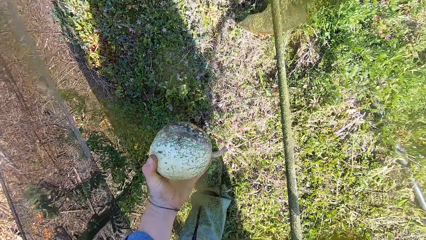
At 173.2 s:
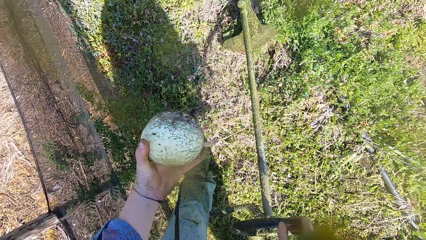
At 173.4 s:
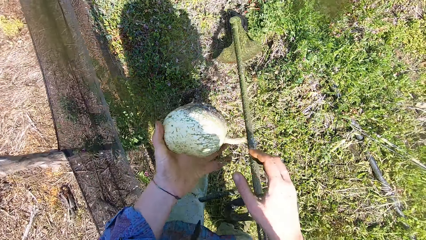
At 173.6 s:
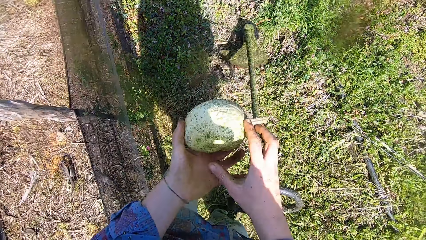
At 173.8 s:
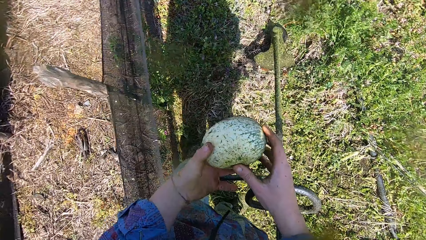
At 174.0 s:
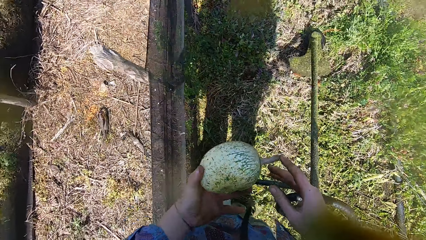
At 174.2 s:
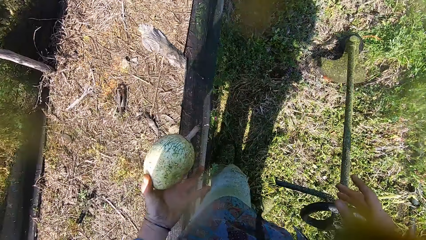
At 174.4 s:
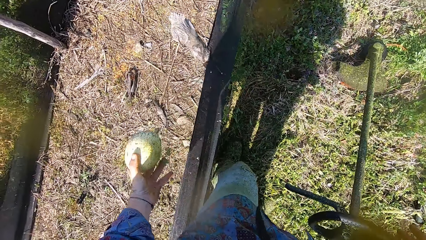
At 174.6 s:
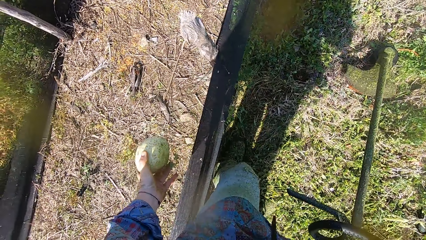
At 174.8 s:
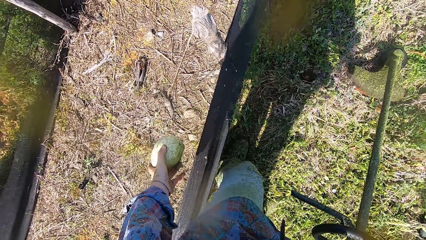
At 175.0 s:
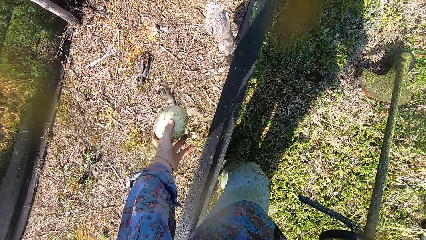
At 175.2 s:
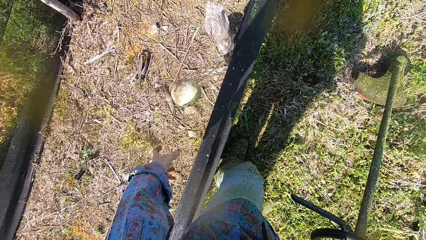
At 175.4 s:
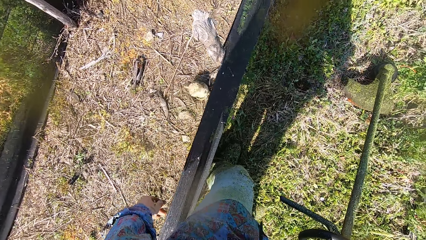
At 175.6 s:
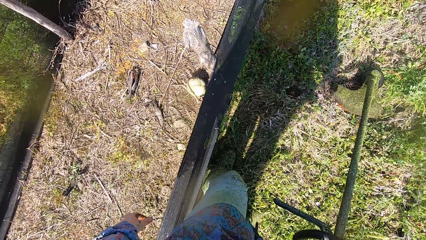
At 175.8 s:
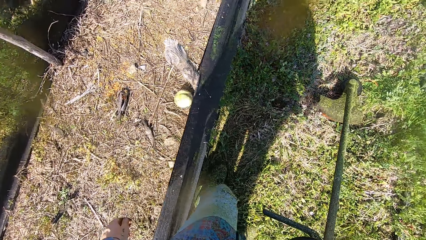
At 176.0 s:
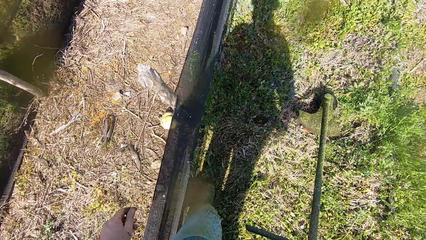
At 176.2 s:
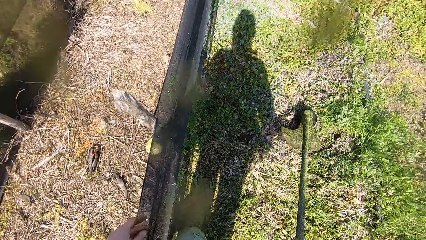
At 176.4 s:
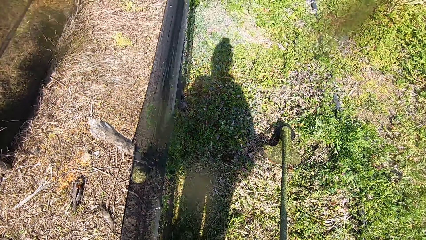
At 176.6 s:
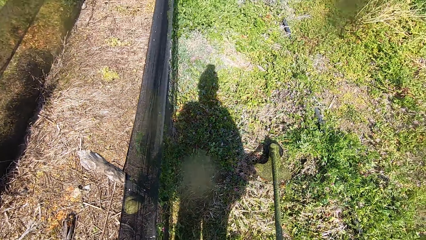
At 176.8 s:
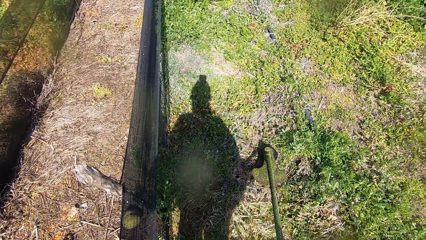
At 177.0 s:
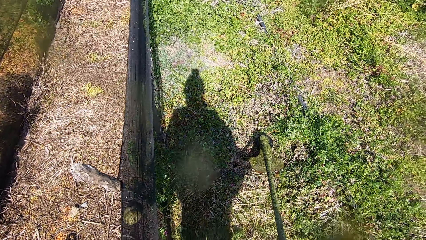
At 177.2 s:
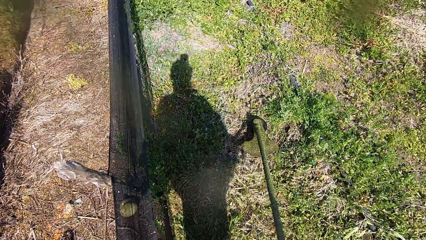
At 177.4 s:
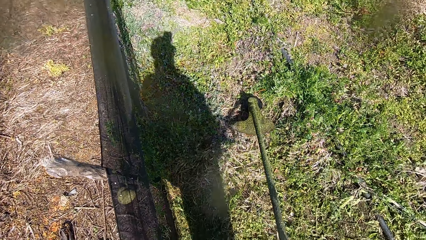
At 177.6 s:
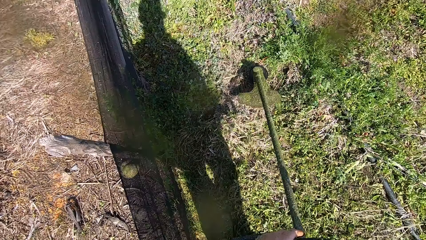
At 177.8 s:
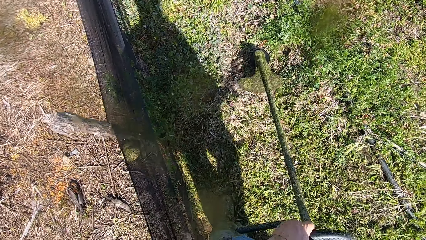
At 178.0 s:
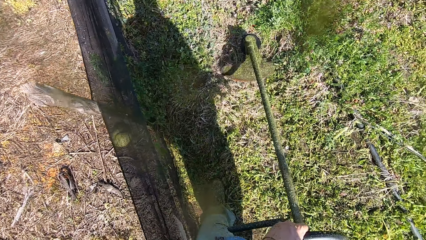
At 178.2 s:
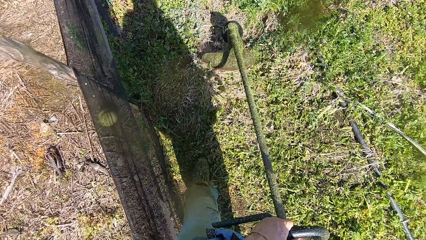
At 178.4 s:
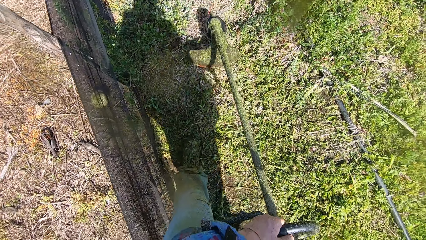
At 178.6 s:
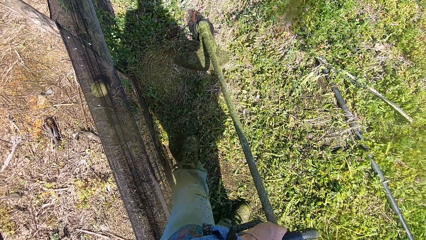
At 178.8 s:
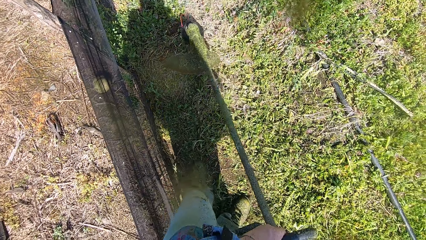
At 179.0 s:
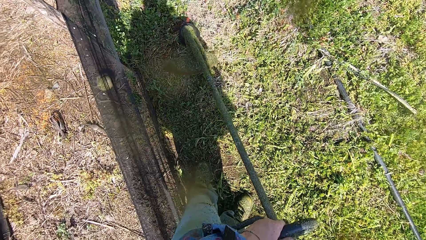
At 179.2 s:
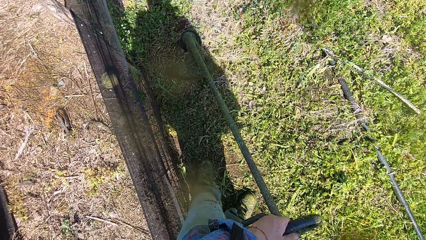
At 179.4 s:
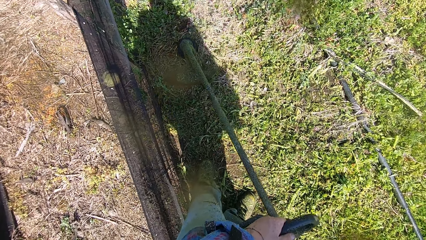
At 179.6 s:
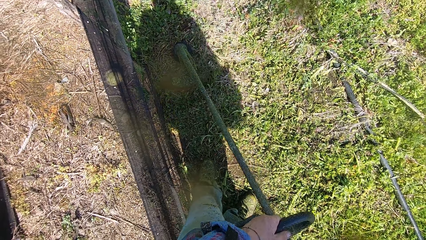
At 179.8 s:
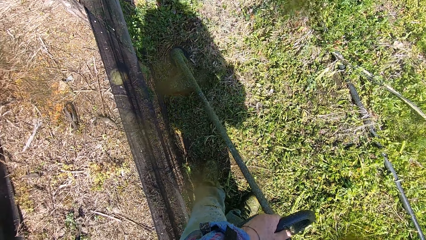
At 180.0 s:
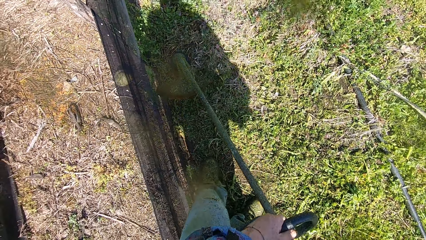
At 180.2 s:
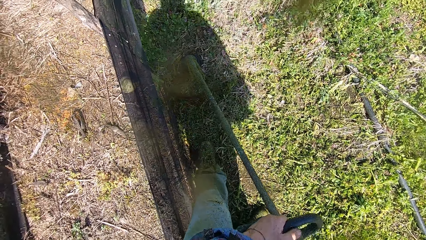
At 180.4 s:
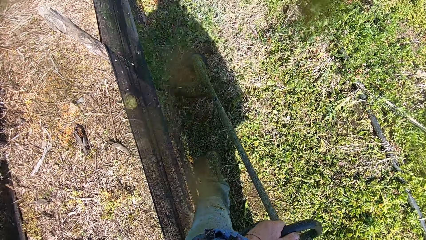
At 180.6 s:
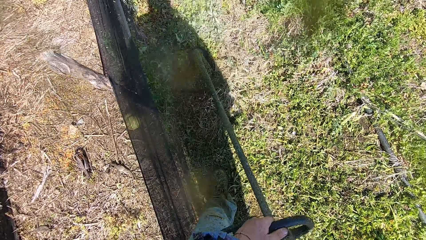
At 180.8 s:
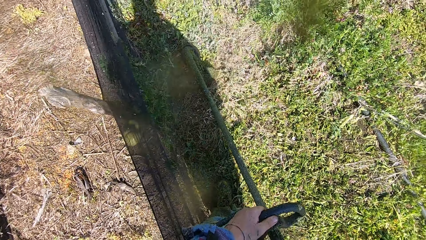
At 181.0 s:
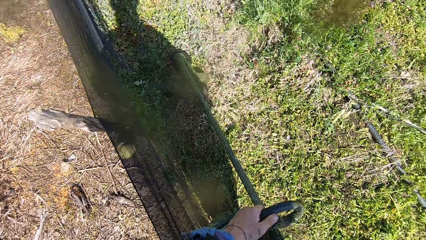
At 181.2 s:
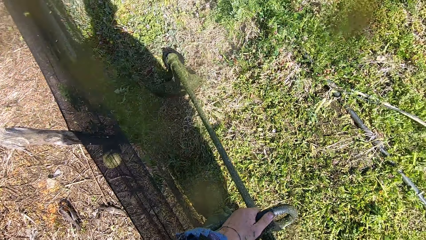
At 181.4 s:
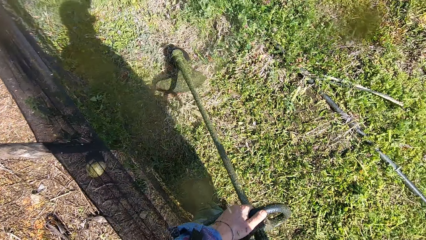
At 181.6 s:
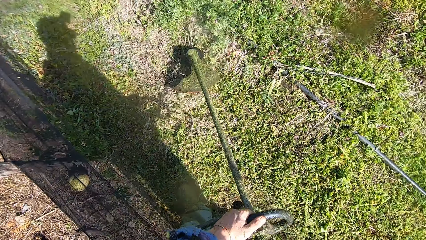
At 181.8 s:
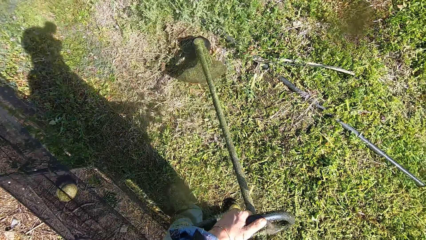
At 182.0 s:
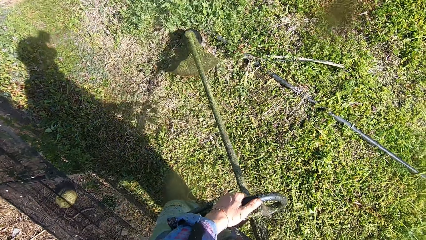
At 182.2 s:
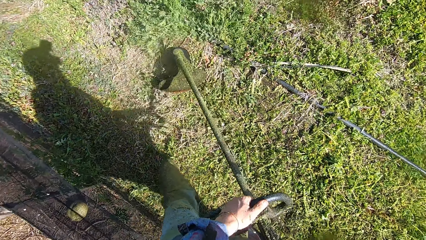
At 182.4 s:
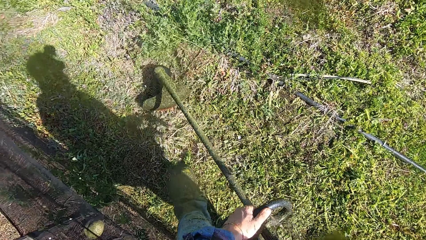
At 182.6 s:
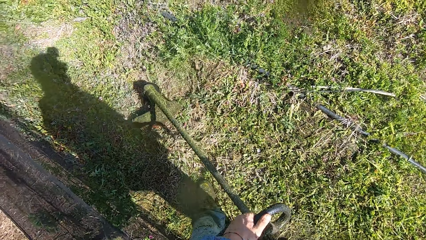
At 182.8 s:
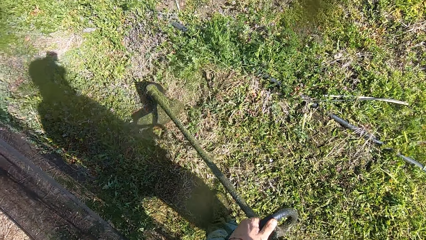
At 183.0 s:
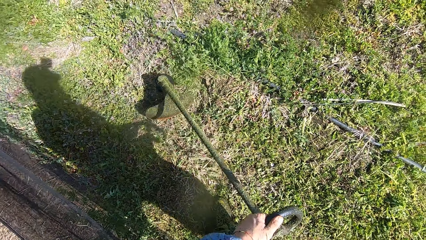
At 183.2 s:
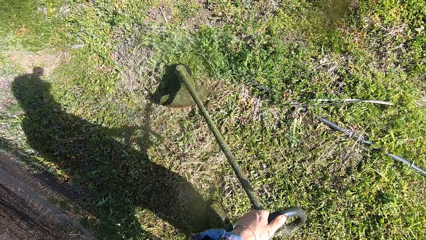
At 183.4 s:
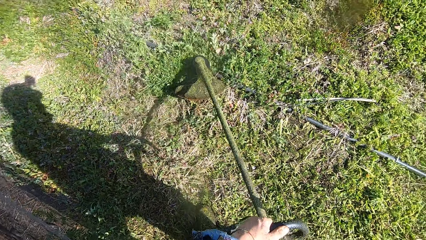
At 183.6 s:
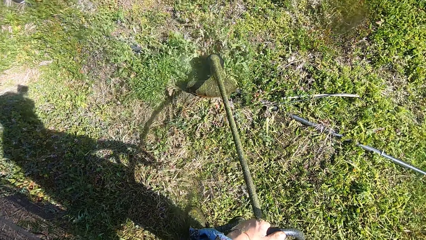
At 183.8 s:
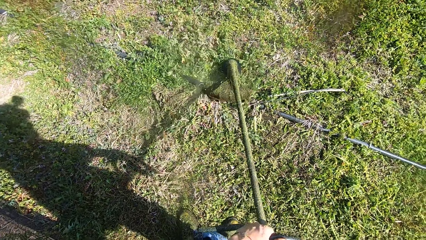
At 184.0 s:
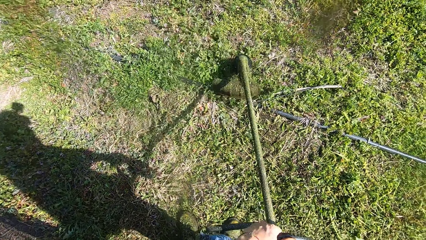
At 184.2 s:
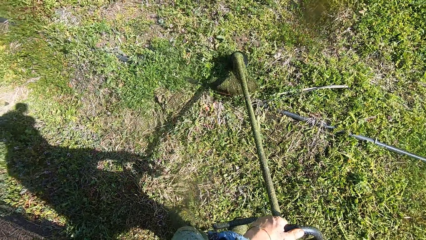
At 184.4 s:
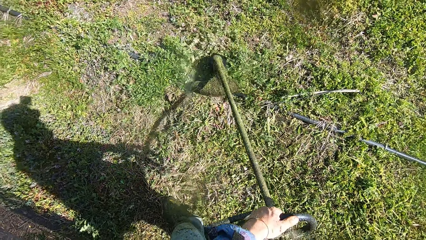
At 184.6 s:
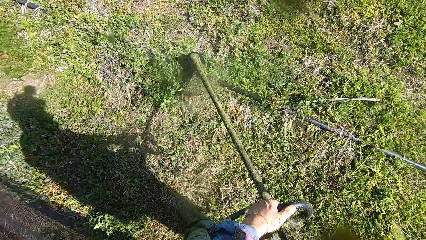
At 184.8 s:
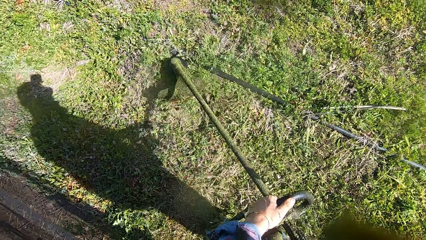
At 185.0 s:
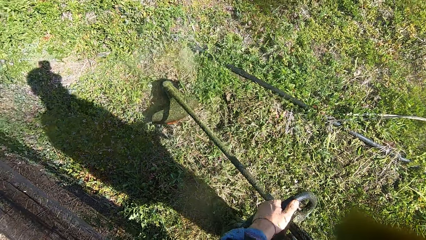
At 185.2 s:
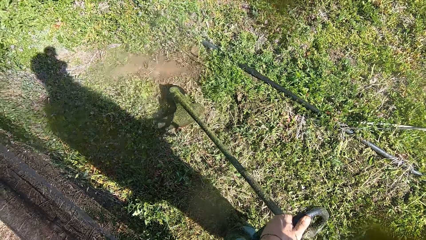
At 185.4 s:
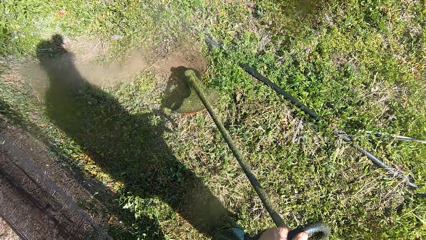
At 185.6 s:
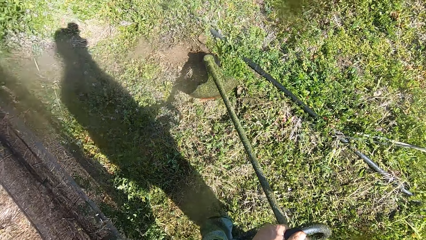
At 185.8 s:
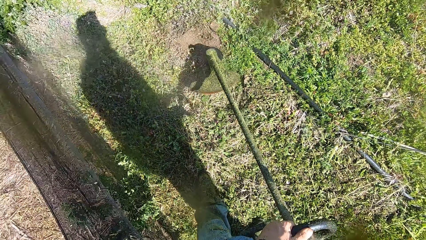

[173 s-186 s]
The camera wearer drops the pumpkin. They throw the fruit in a different section. They lift the grass cutter or string trimmer. They continue cutting the grasses with the string trimmer.

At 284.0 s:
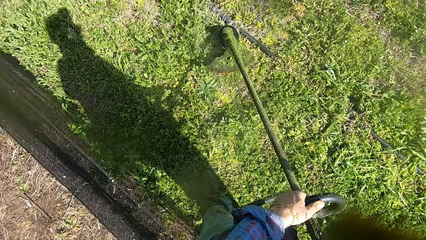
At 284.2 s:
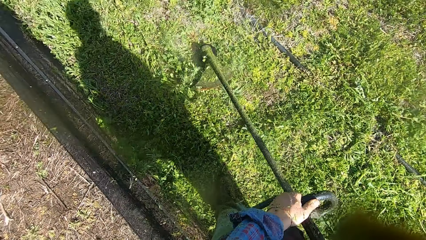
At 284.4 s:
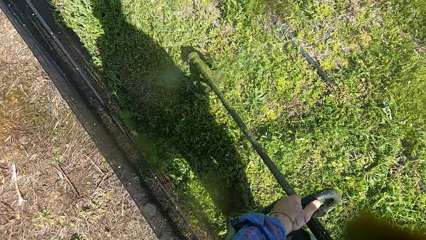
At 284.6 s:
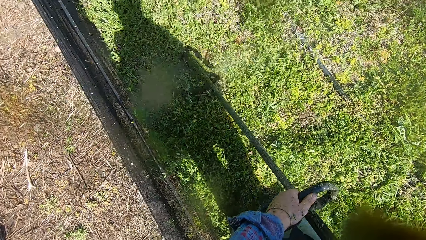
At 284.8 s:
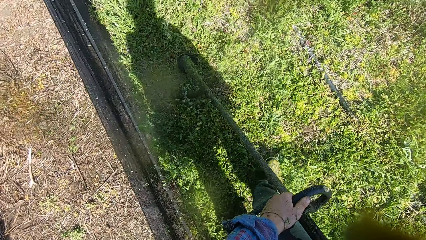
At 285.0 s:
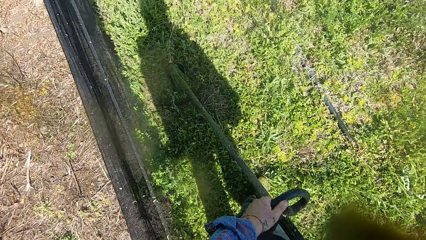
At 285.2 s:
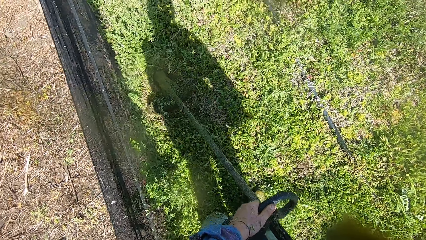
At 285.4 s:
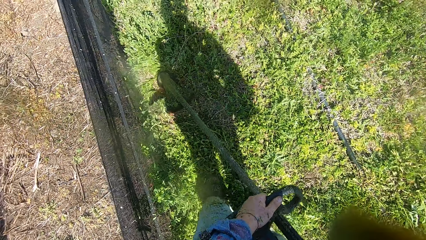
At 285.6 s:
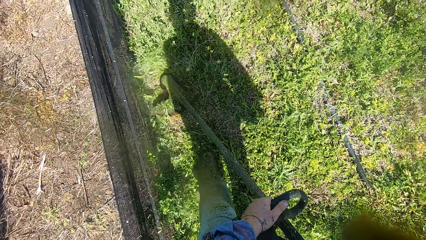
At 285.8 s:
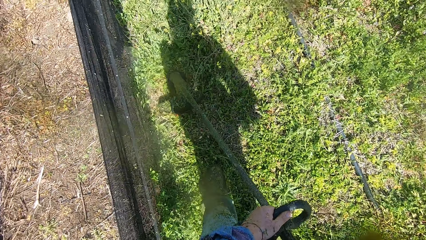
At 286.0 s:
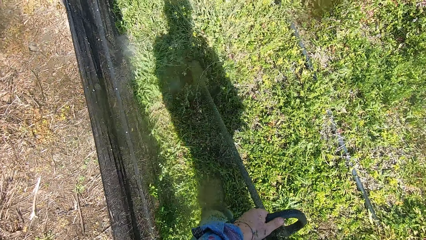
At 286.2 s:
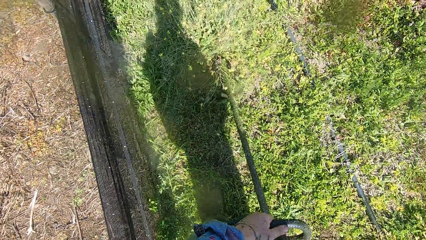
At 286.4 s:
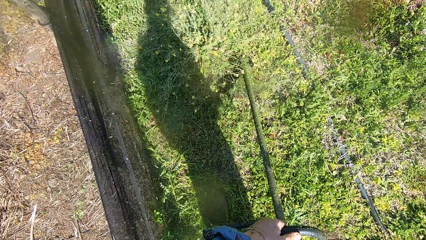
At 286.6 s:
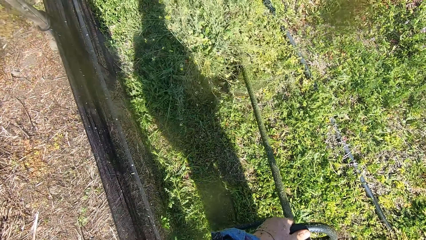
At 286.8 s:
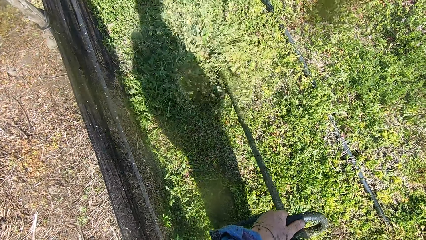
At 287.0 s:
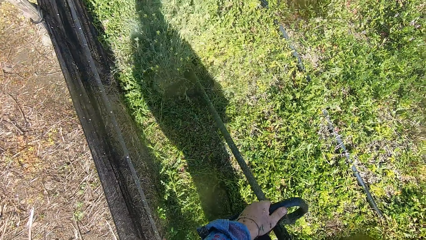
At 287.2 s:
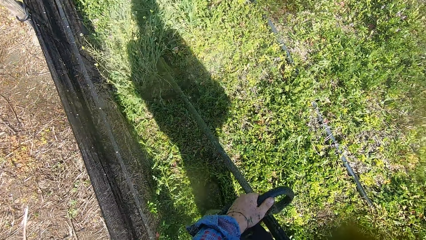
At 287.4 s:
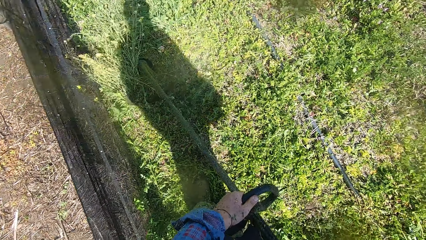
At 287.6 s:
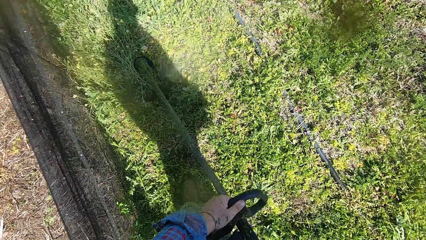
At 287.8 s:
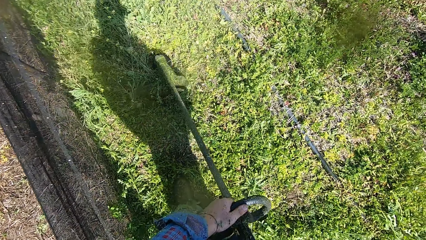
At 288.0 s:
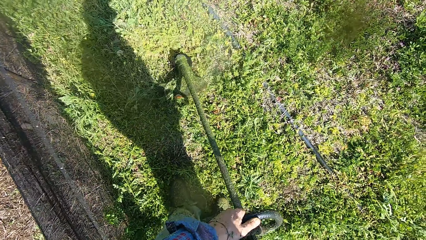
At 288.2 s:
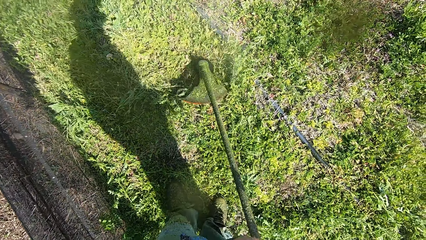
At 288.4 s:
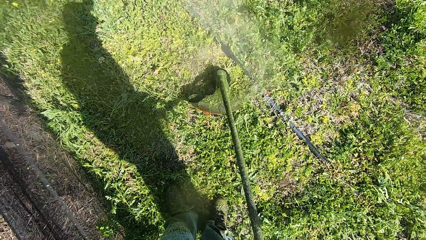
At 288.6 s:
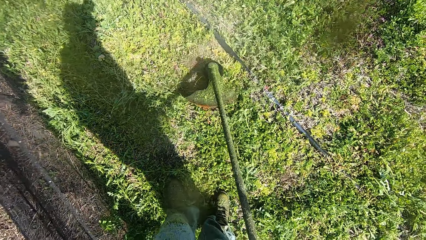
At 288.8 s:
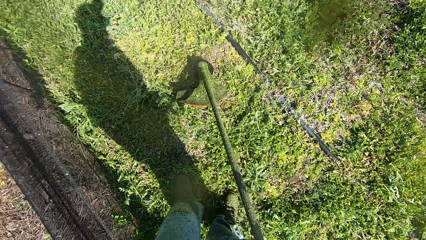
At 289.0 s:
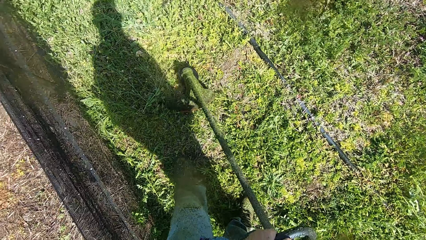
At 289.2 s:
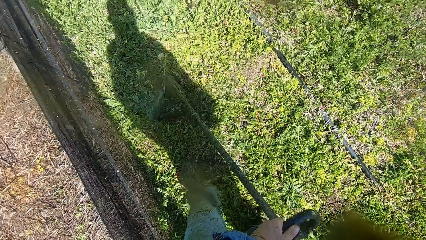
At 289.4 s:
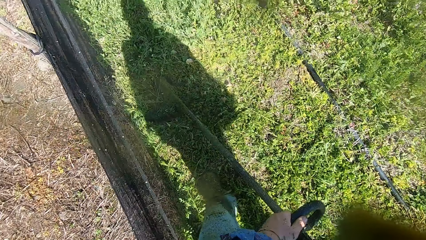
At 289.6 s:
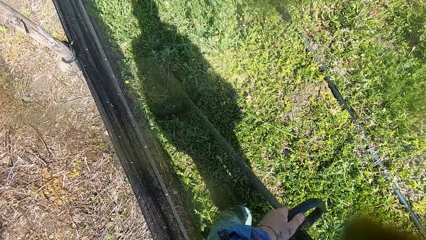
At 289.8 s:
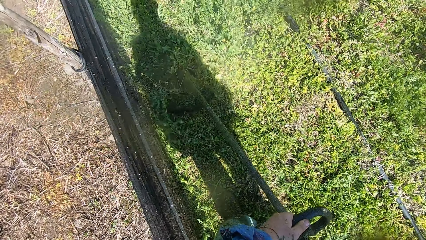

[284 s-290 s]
The camera wearer cuts grass with a brush cutter.
